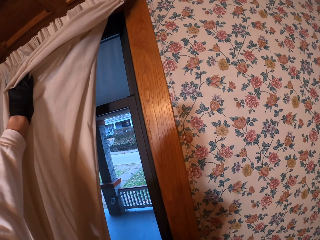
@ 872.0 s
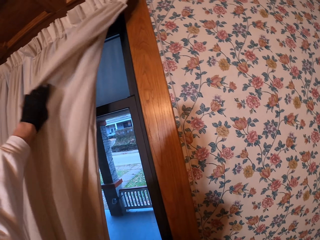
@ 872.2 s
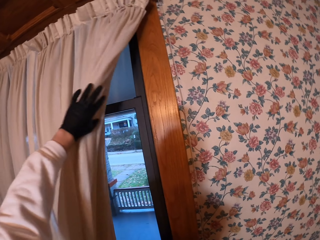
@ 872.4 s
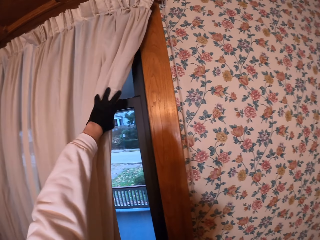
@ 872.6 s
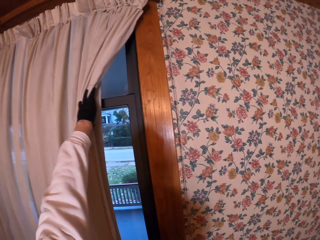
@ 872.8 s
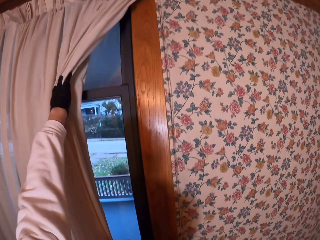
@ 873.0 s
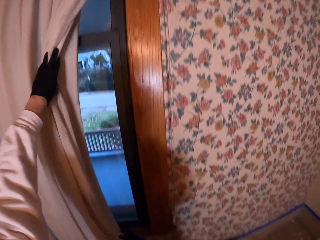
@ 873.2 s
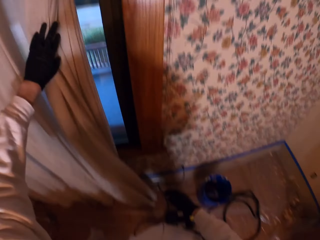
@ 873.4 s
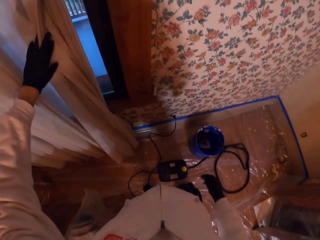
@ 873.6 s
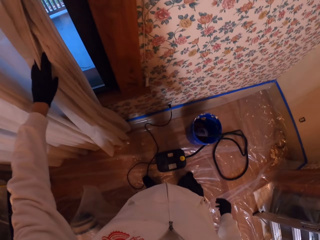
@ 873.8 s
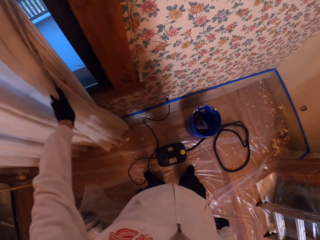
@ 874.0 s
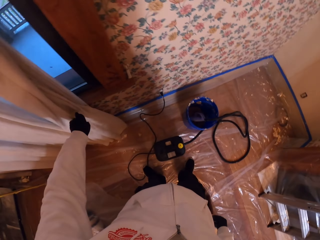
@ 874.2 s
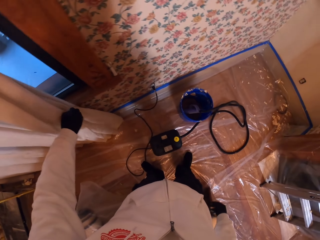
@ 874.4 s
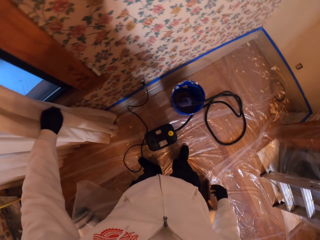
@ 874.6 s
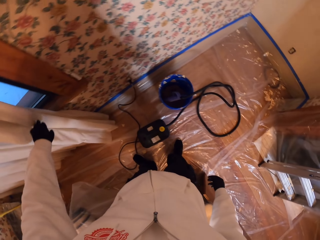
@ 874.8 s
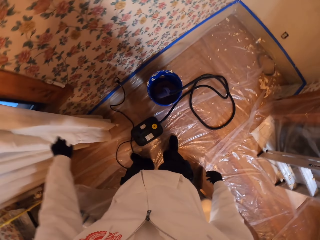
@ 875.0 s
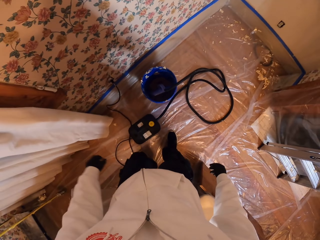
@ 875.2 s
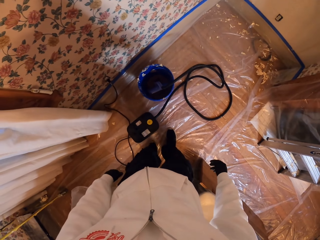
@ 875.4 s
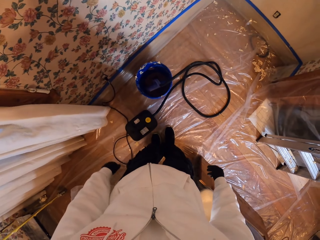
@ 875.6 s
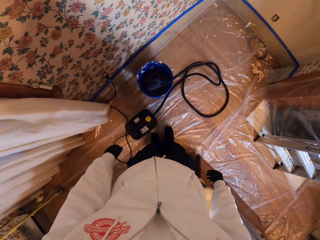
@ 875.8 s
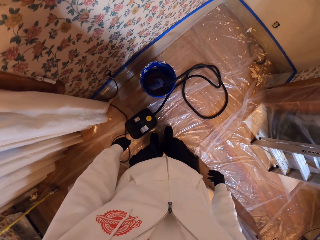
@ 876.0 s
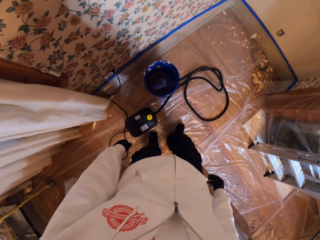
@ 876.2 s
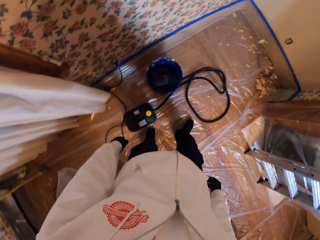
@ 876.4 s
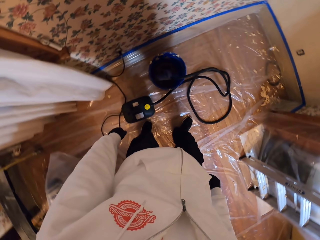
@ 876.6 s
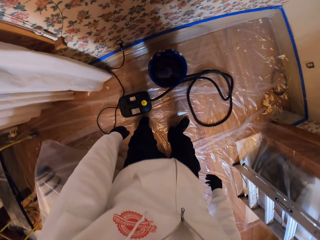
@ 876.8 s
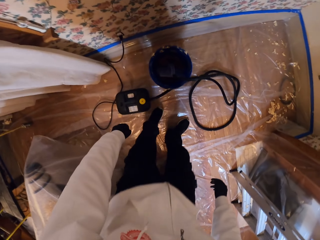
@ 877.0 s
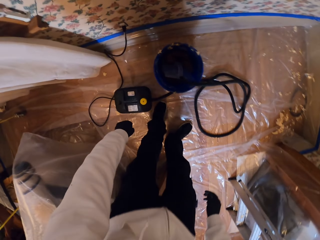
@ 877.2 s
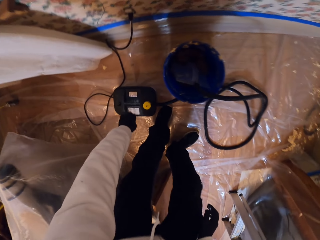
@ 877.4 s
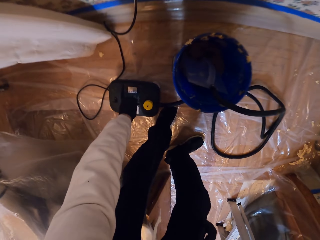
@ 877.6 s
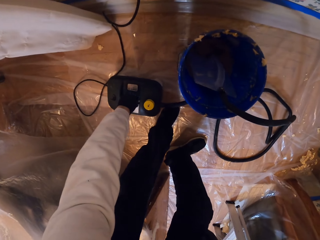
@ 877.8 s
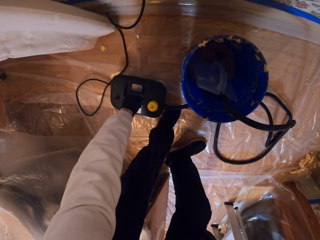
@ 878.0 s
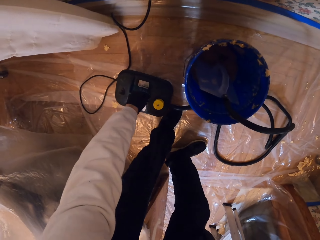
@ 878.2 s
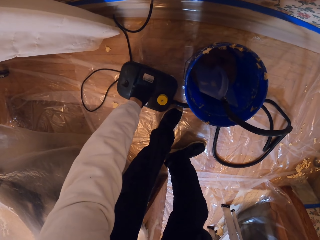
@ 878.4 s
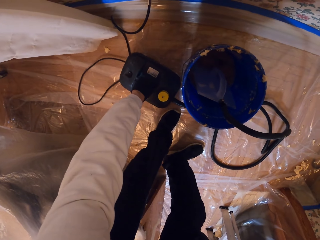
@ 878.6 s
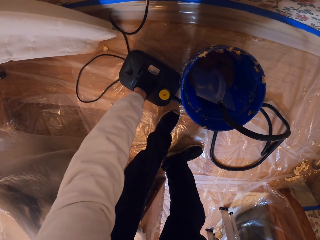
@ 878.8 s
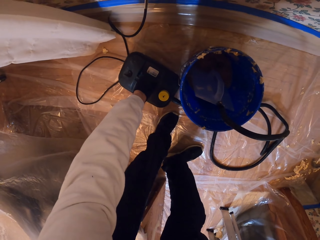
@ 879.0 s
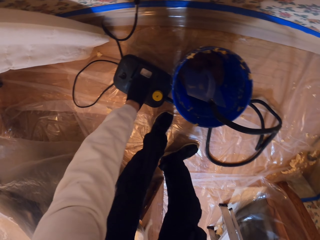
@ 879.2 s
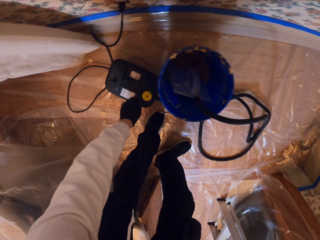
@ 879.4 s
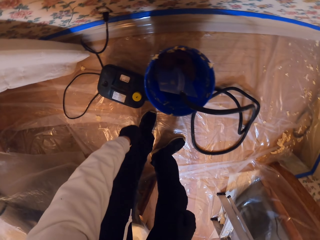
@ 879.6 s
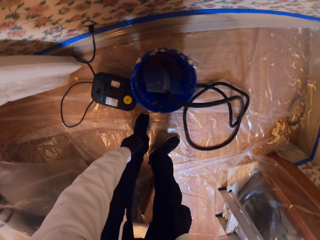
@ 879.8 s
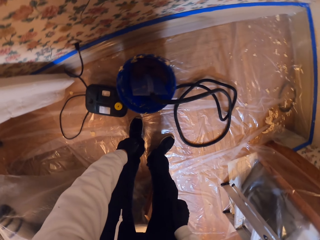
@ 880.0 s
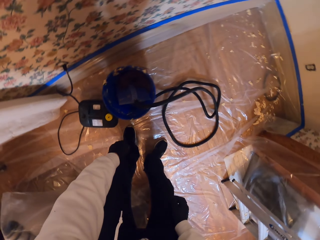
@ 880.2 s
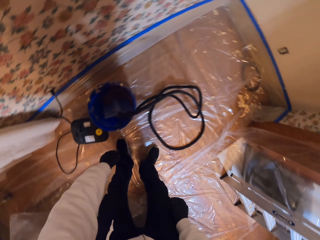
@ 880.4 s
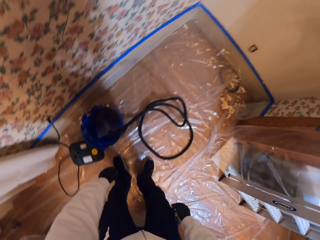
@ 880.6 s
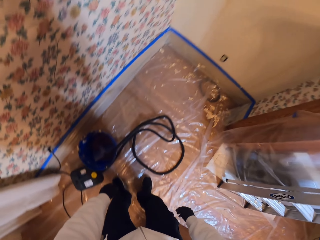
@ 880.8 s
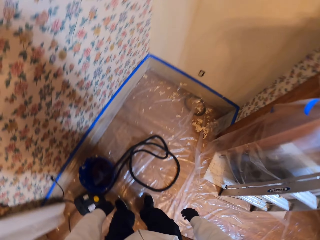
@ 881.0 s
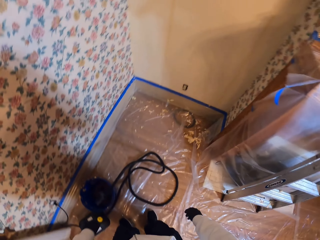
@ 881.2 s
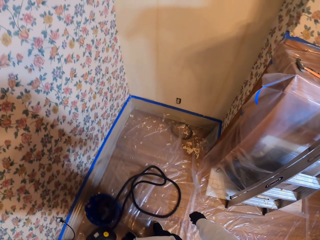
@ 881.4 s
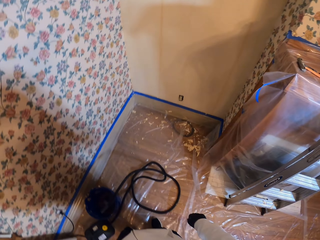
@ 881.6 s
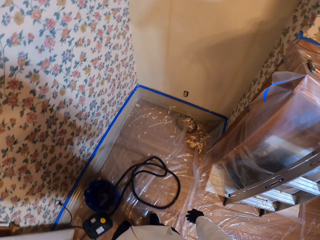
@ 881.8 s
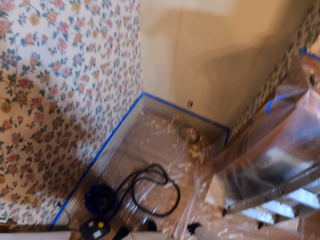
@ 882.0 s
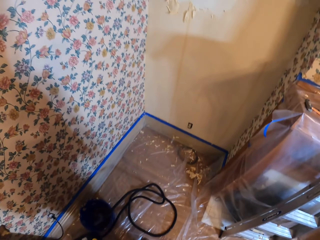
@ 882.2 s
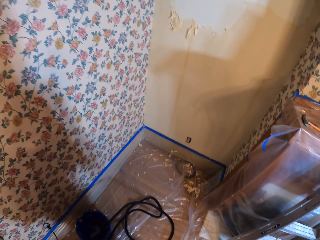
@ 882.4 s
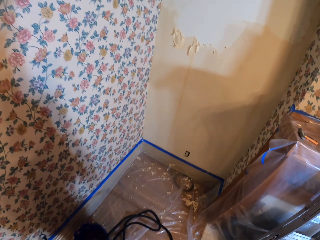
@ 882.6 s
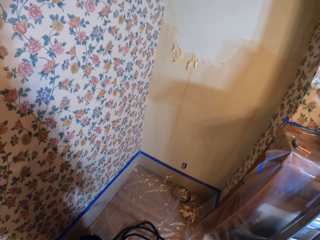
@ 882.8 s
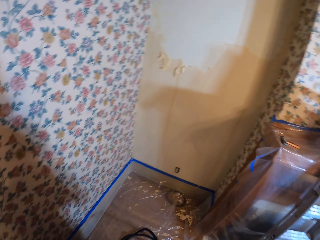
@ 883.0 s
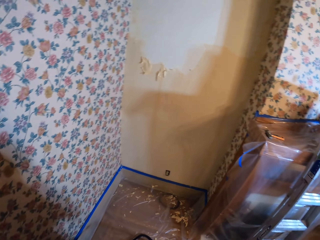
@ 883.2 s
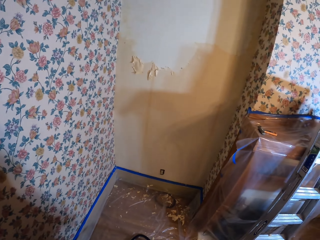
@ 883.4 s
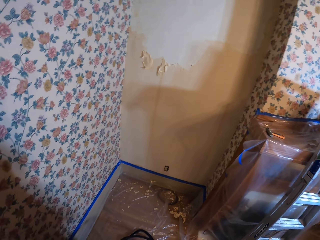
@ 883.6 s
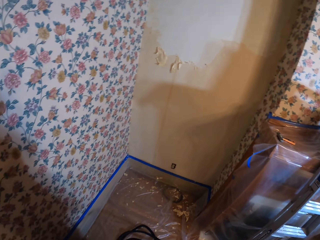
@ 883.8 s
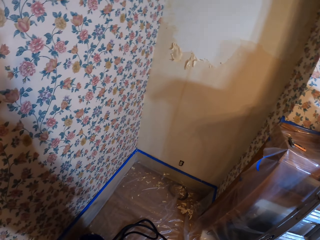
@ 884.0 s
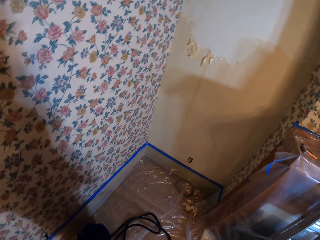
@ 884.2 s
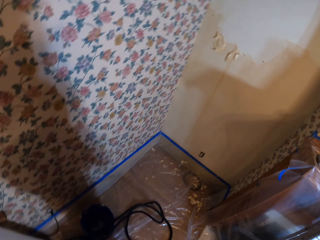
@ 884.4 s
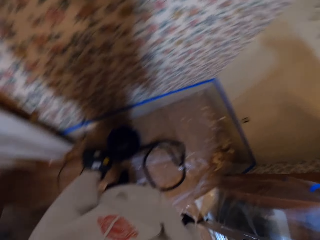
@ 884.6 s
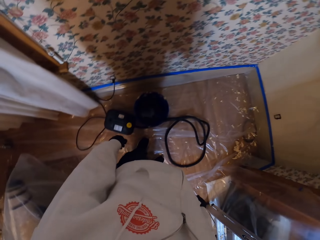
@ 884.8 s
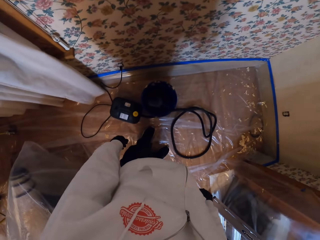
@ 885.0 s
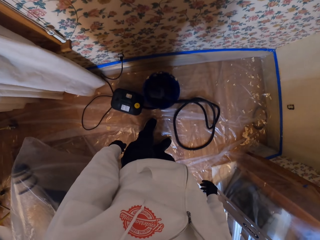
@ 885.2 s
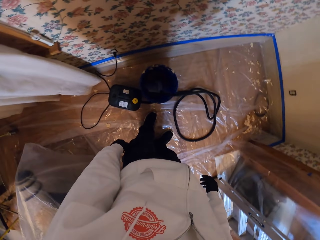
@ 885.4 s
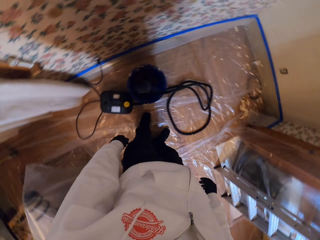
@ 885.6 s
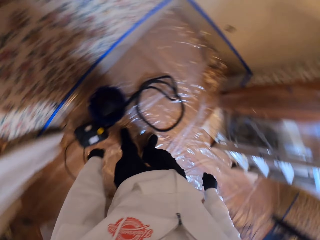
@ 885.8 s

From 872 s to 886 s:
The camera wearer looks around a room. They move sideways. They hold a steam can. They adjust the position of the steam can. They look around the house.

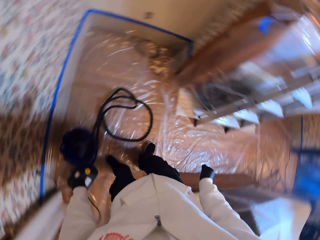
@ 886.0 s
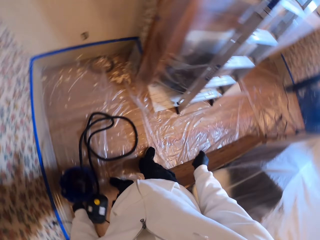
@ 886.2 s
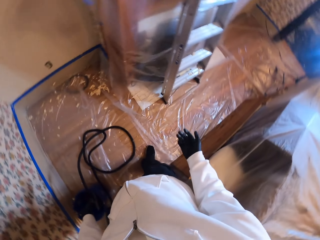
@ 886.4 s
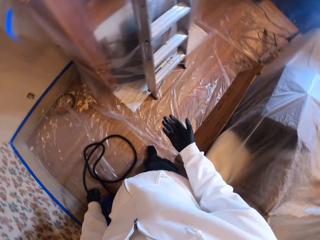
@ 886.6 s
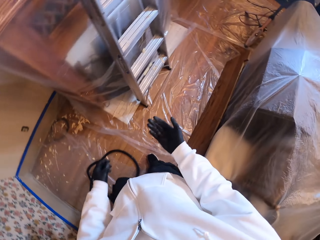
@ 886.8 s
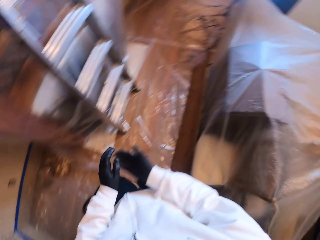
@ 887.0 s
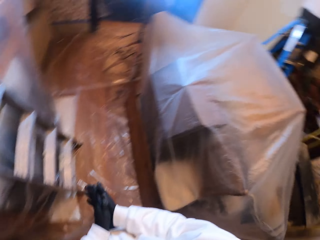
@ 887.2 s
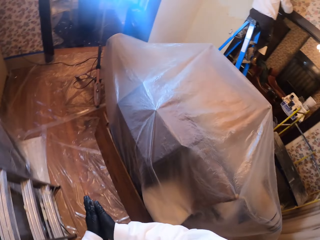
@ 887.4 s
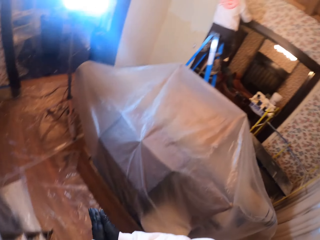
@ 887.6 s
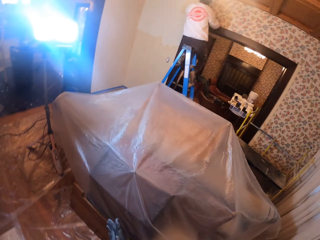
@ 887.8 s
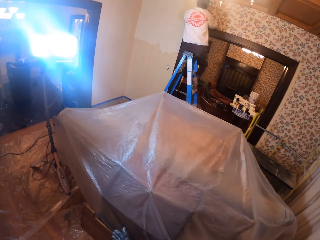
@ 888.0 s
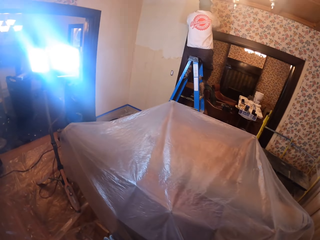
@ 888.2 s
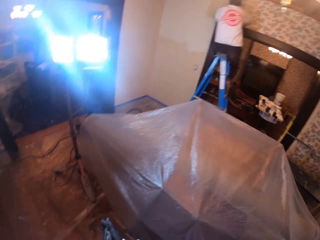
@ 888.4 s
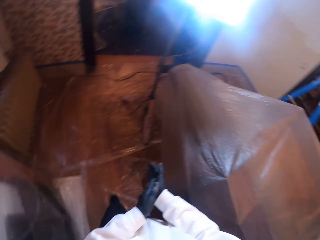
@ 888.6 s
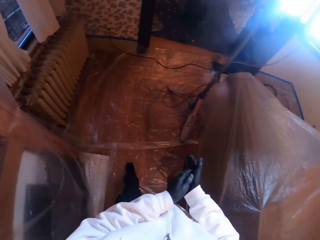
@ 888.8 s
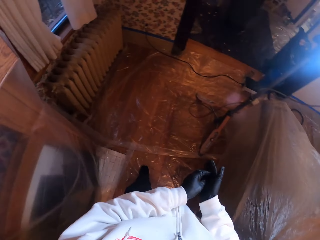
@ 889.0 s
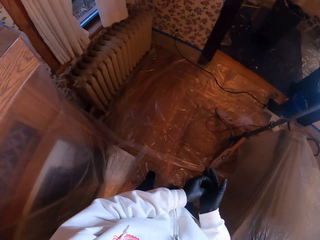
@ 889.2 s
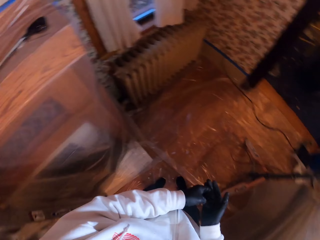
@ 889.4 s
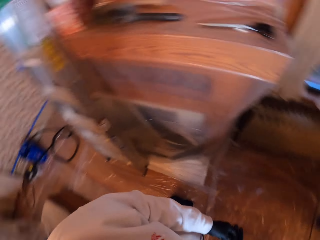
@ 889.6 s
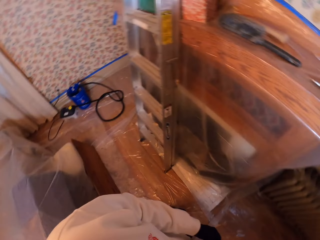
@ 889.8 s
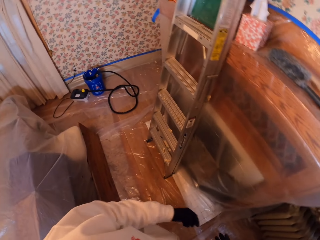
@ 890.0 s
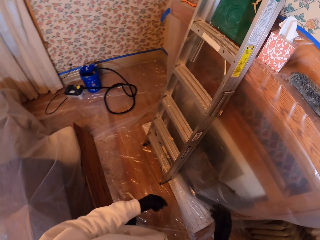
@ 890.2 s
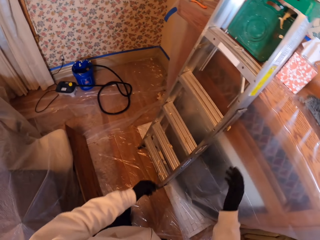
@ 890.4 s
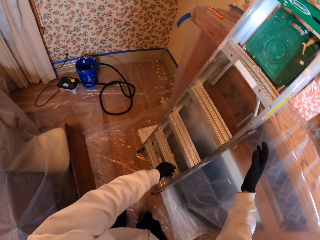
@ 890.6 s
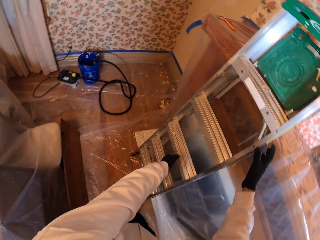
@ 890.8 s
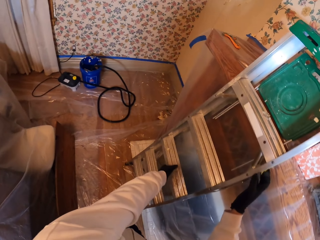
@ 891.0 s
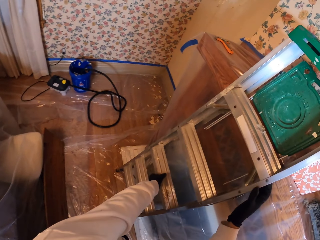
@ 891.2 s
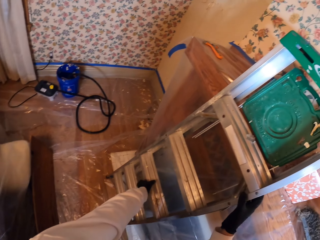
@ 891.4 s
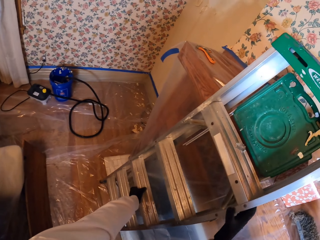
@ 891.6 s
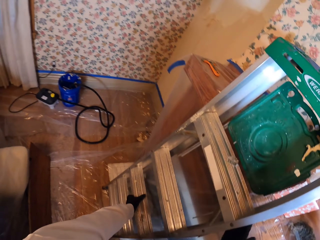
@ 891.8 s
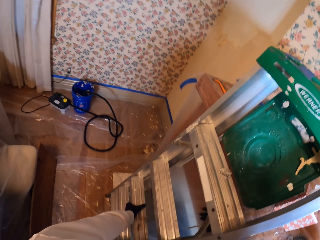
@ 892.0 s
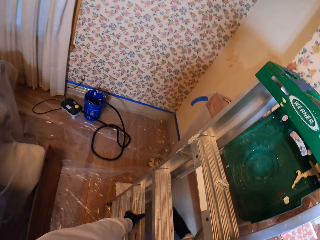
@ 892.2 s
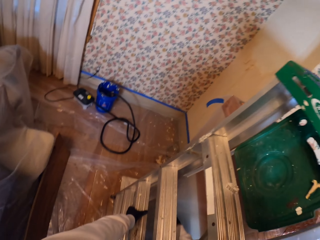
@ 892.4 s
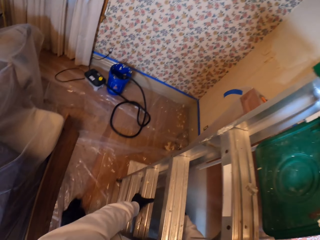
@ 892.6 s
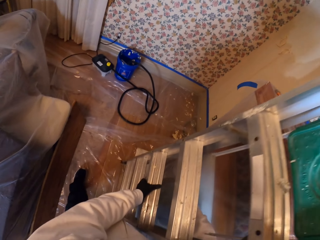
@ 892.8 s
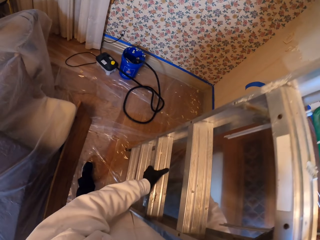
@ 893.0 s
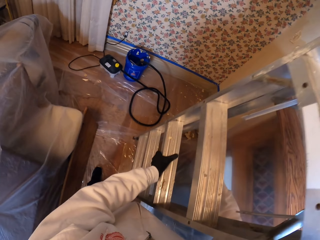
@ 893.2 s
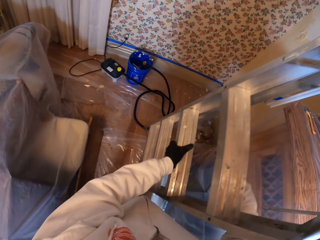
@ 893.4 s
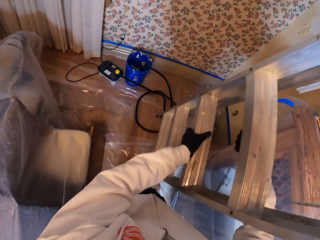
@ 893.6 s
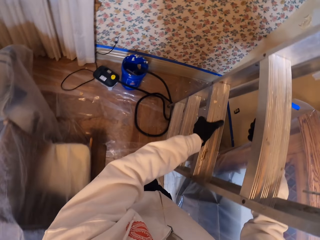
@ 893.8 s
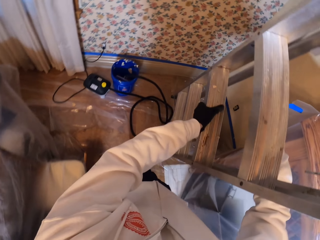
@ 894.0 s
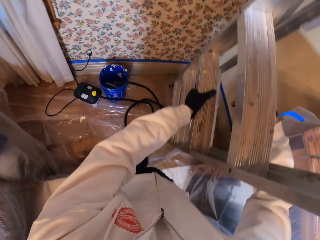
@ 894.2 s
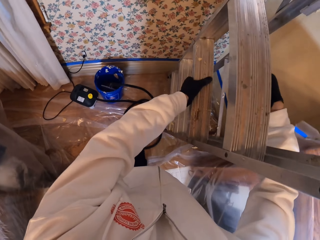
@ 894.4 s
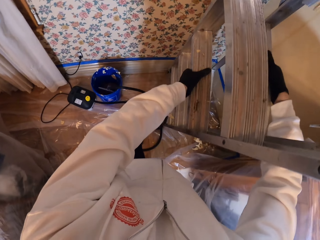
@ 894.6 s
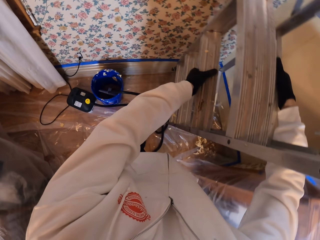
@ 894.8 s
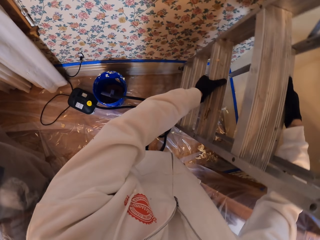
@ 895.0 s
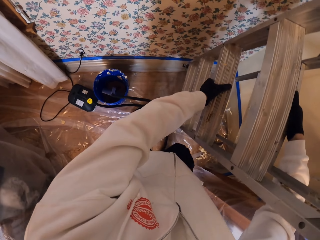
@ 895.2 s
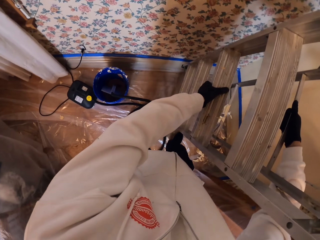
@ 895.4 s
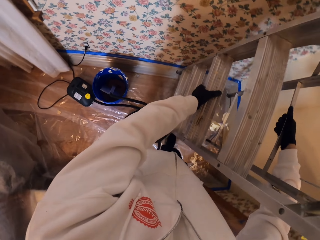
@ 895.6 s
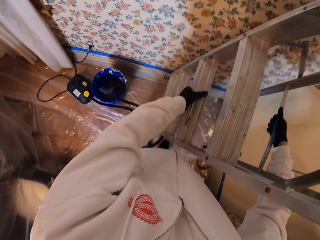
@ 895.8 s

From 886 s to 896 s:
The camera wearer wipes both his hands. He walks around the room. He holds the ladder with both hands. He carries the ladder. He moves the ladder.
